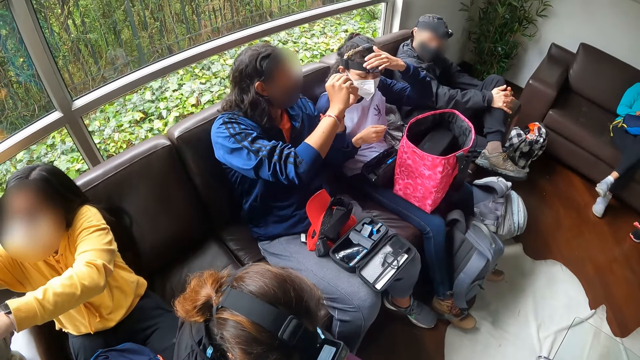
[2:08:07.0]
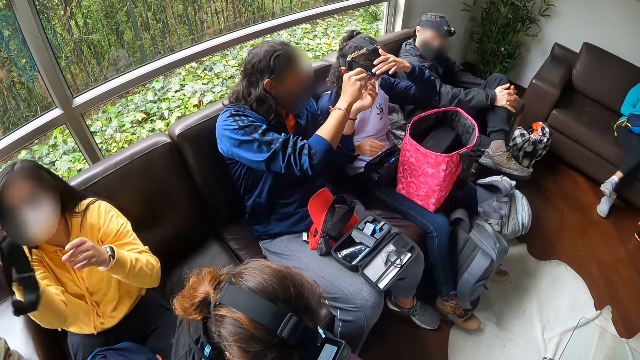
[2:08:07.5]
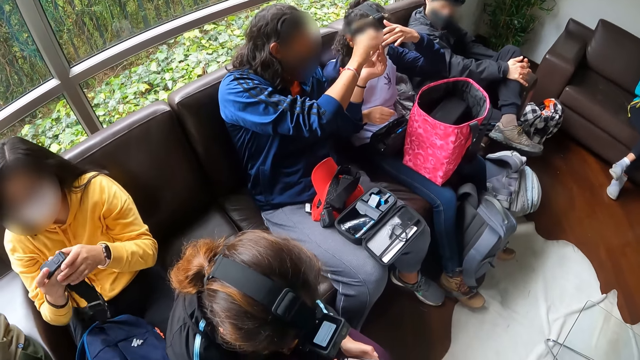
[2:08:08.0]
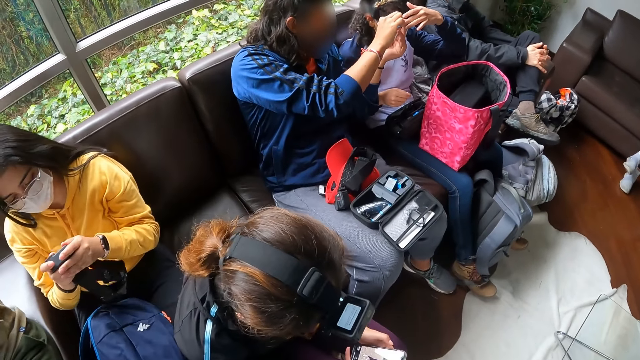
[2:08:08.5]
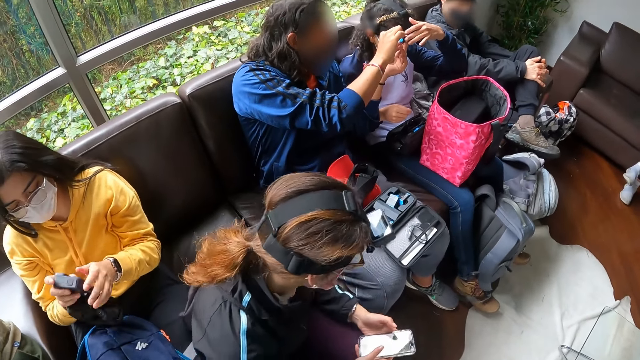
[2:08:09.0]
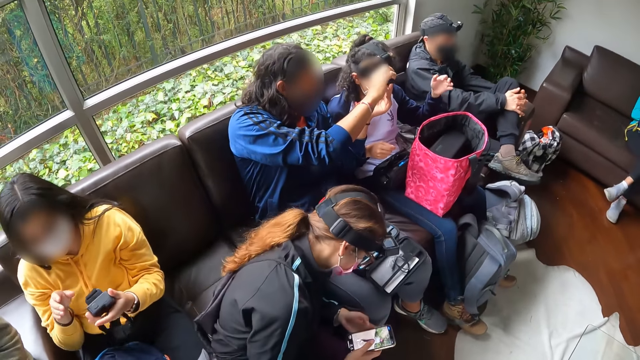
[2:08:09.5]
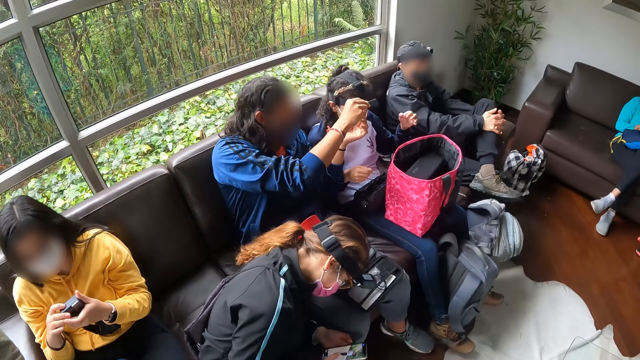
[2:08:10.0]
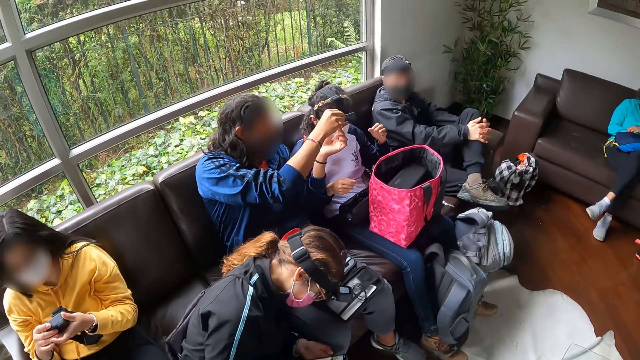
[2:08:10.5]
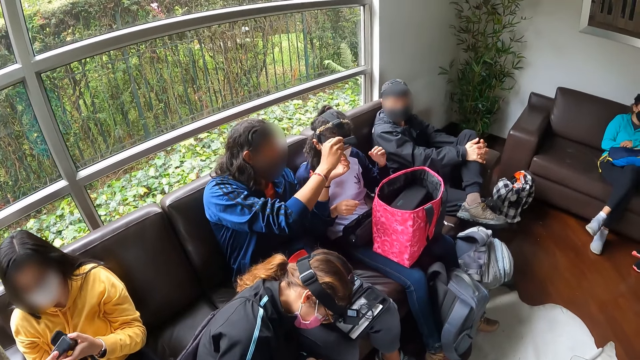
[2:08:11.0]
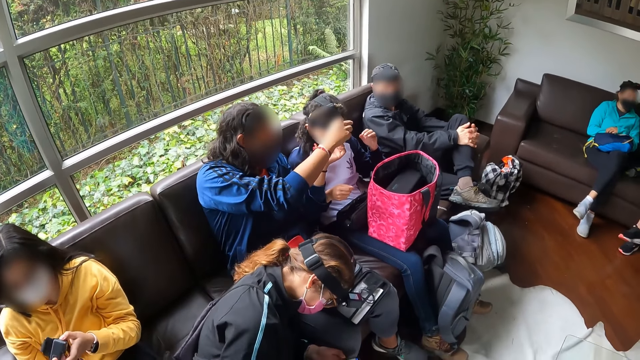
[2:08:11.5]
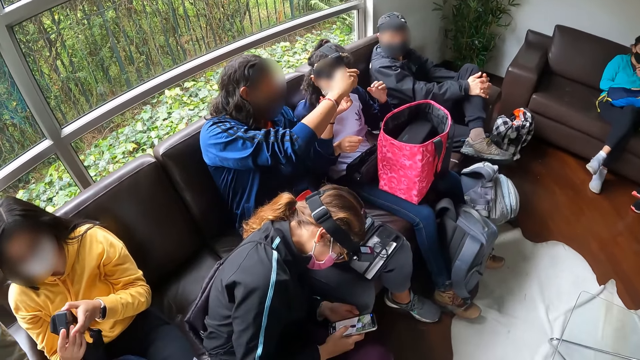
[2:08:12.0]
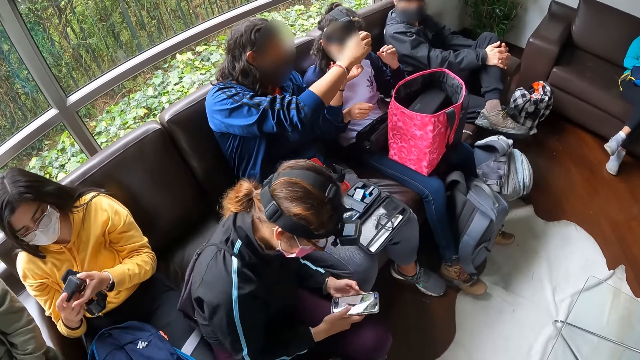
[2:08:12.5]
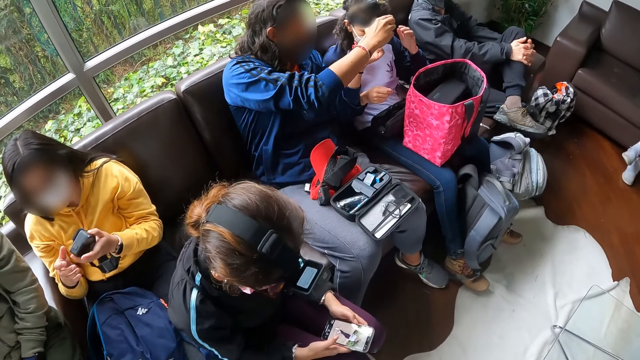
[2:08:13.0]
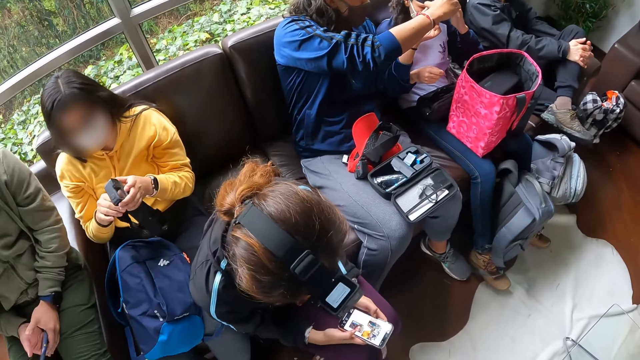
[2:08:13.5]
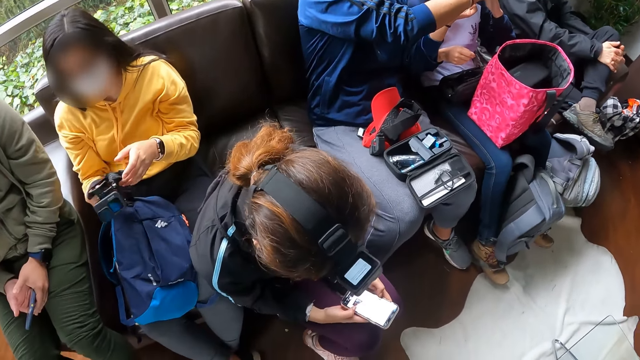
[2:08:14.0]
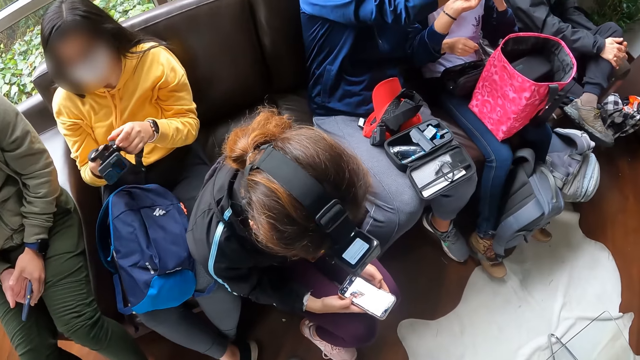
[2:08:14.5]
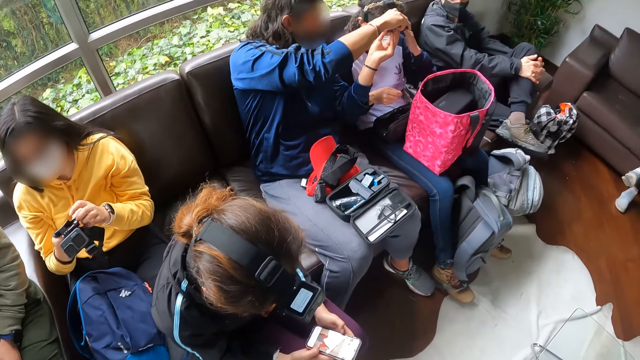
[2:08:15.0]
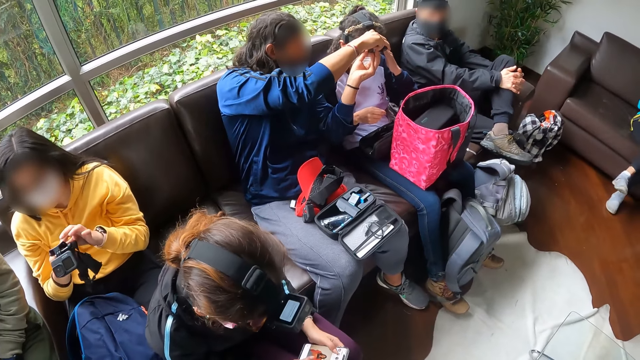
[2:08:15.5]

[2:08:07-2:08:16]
A man inserts a battery in his right hand into the camera on a woman's head. Another woman holds a camera with both hands and fiddles with the camera with both hands. A person uses a phone.

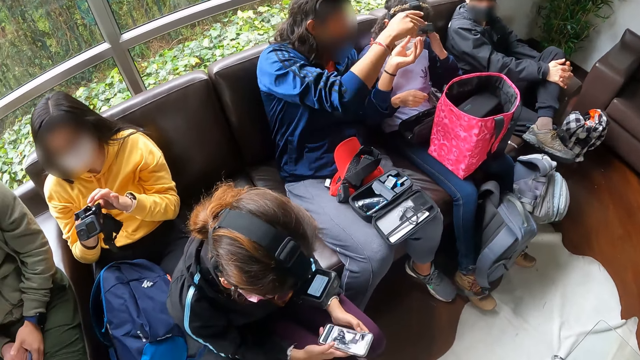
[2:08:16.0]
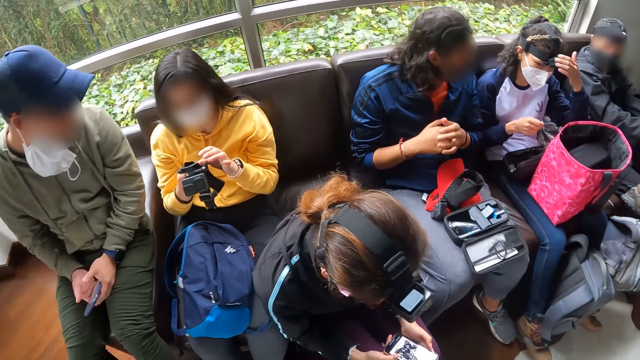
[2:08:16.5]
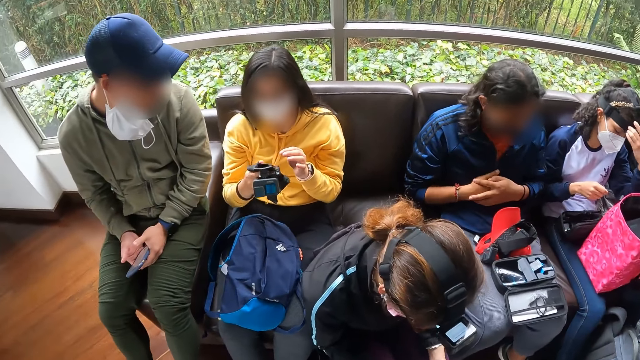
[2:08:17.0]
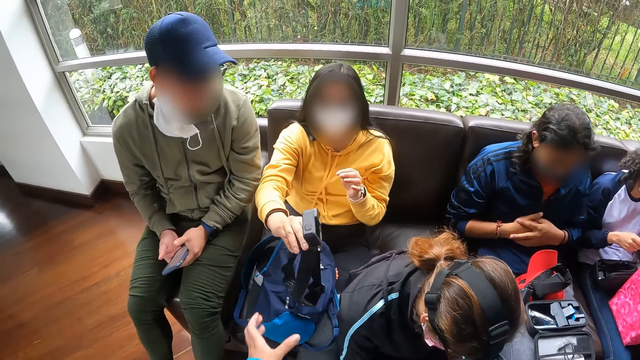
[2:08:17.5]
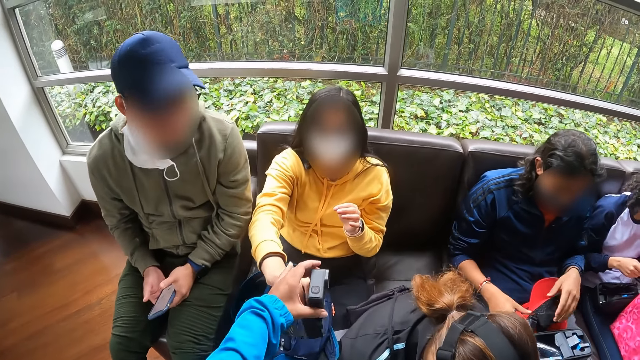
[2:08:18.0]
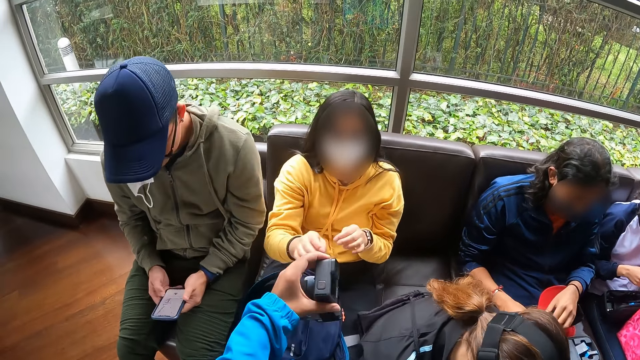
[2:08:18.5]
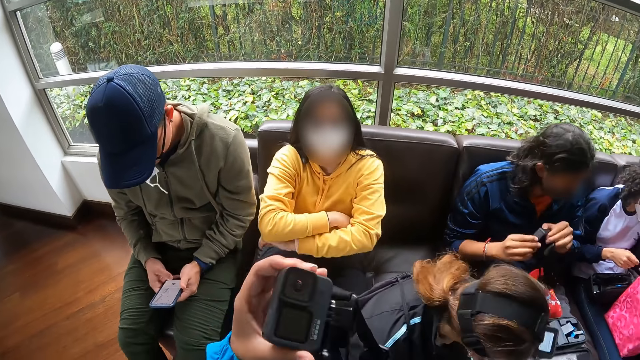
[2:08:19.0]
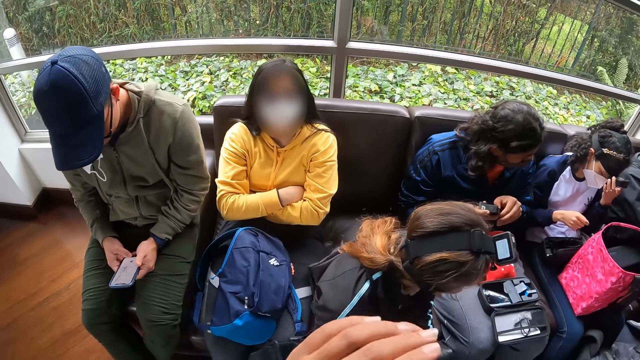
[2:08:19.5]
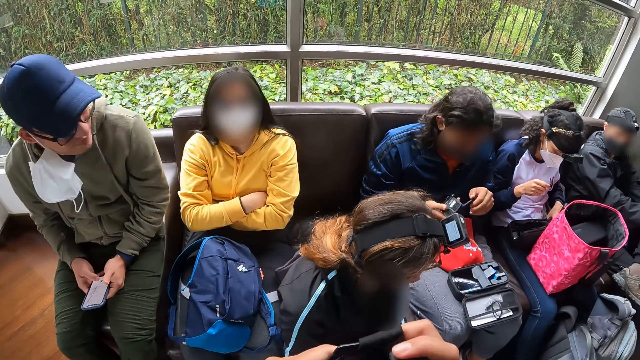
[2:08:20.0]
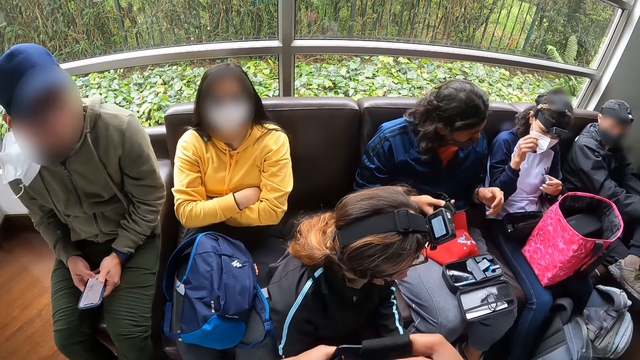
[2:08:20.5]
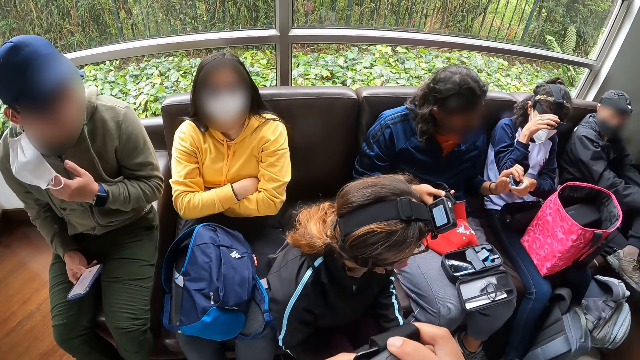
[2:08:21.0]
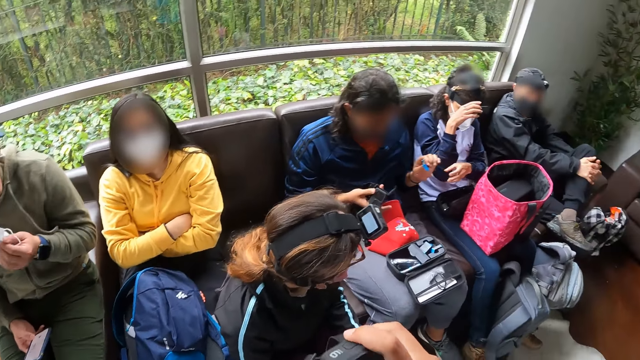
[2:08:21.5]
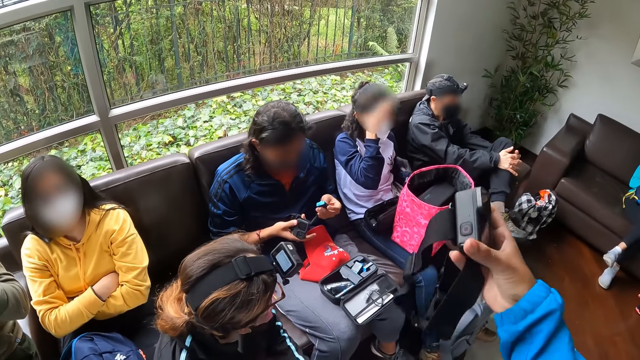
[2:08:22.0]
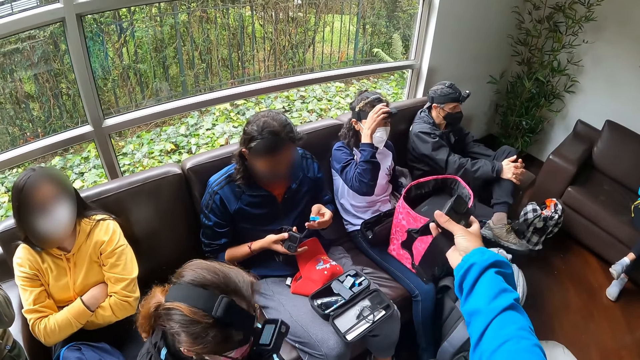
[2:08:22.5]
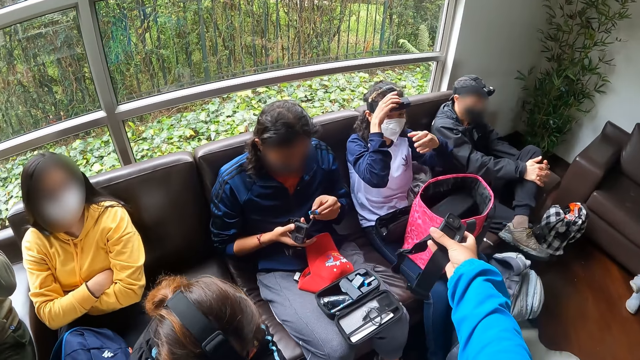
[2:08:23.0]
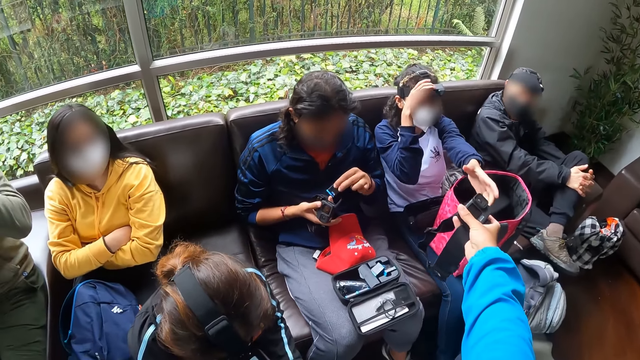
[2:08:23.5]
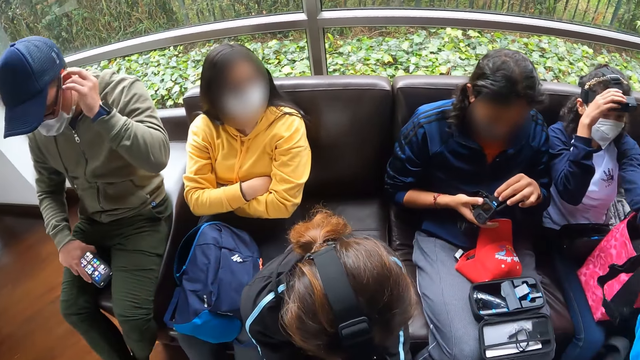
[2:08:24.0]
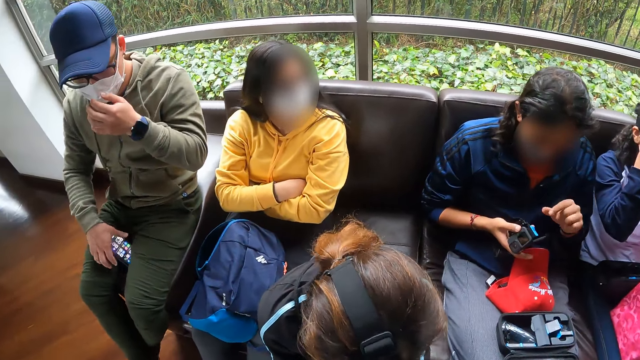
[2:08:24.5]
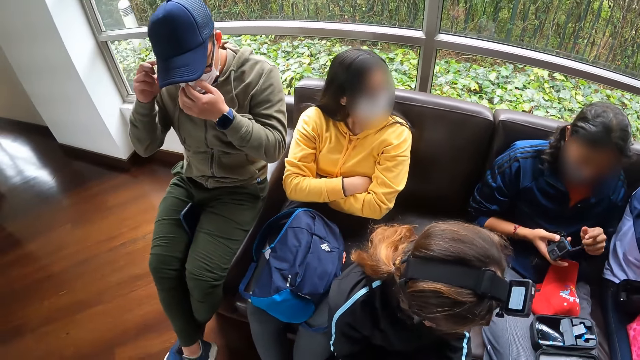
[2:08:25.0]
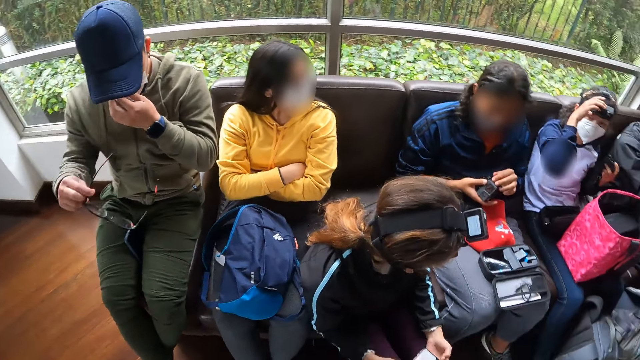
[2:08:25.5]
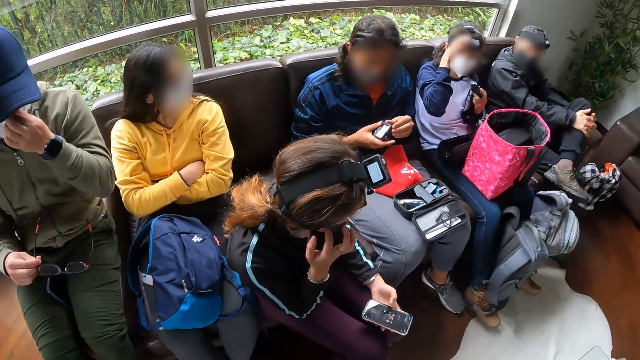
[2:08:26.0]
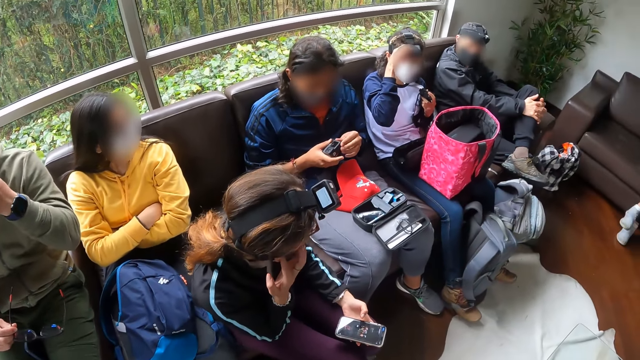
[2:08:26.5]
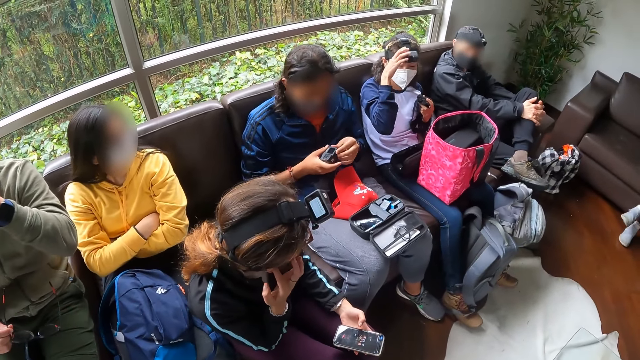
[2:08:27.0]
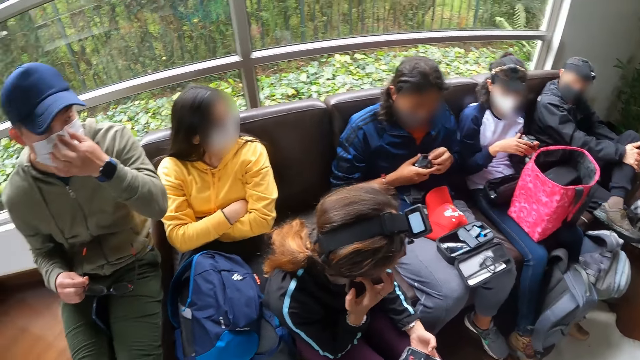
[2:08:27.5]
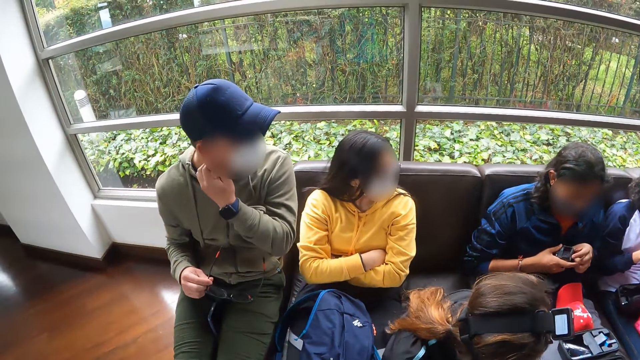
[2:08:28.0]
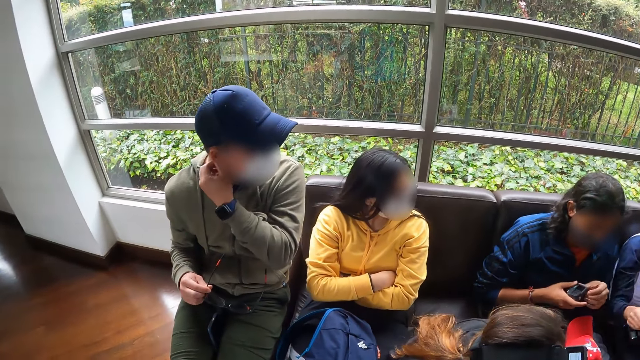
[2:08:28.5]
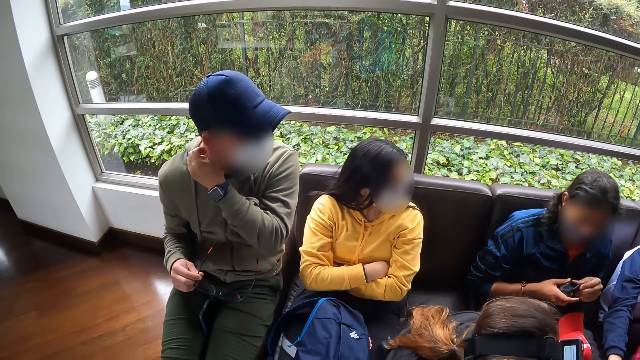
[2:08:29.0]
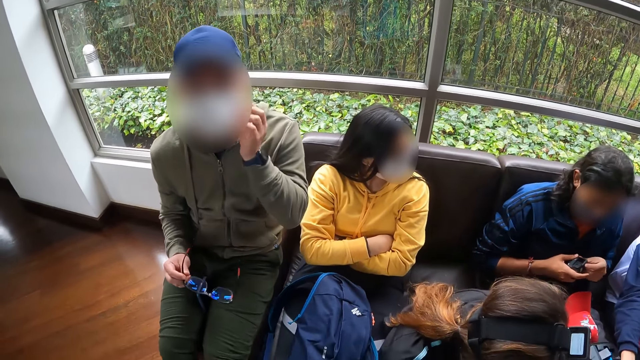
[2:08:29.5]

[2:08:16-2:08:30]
A woman adjusts the camera on her head with her left hand. Another woman passes the camera in her right hand to the camera wearer's left hand. A man takes the camera from his legs with both hands. Another man interacts with the phone in his hands. The other woman folds her arms on her chest. The camera wearer holds the camera with both hands. The first man removes the battery cover on the camera in his right hand with his left hand. The first woman takes a battery from her legs with her left hand. The camera wearer fiddles with the camera in their hands. The first woman passes the battery in her left hand to the first man's left hand and adjusts the camera on her head with her right hand. The other man adjusts a nose mask on his face with his left hand. The camera wearer looks at the camera. They pass the camera in their right hand to the first woman's left hand. The first man inserts the battery in his left hand into the camera in his right hand. The other man drops the phone in his right hand on the couch and removes a pair of glasses from his face with his right hand. The first man closes the battery cover with his left hand on the camera in his right hand. A third woman touches her right ear with her right hand. The first man fiddles with the camera in his hands. The camera wearer looks around. The first woman fiddles with the camera in her hands and touches the pouch on the first man's legs with her right hand.
